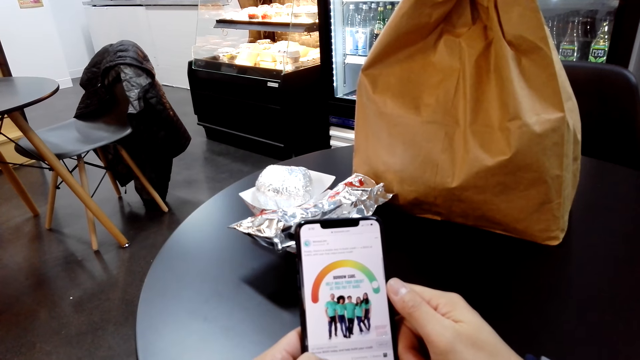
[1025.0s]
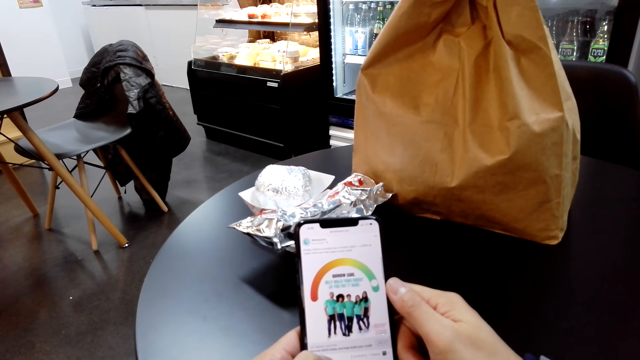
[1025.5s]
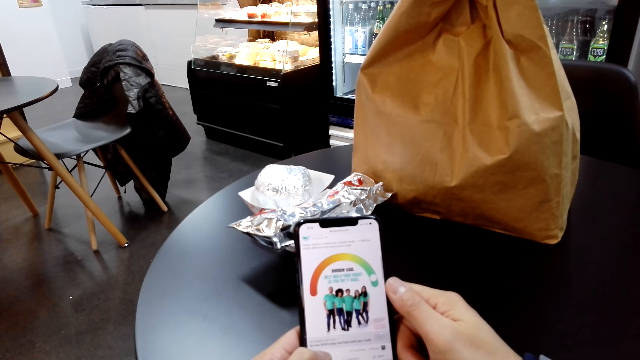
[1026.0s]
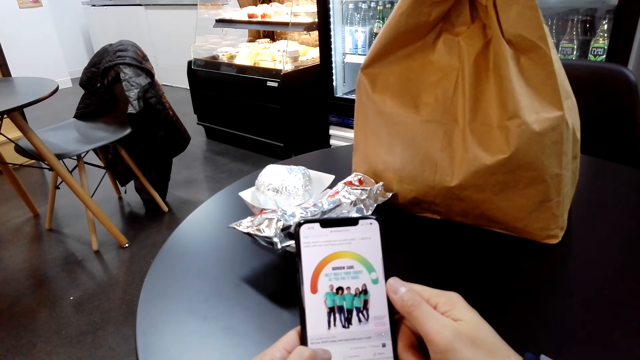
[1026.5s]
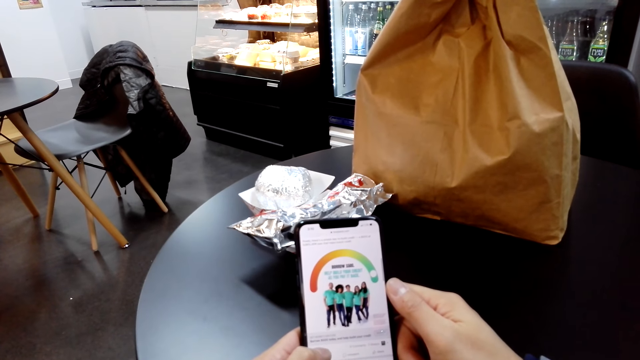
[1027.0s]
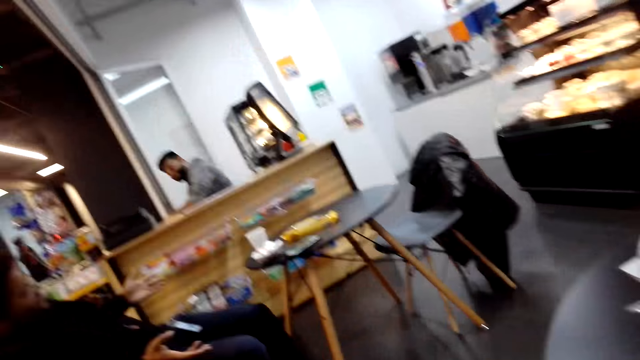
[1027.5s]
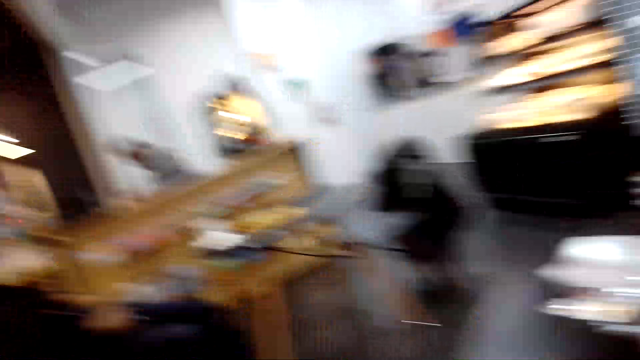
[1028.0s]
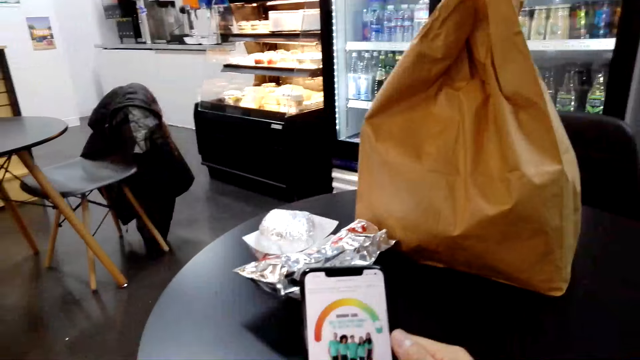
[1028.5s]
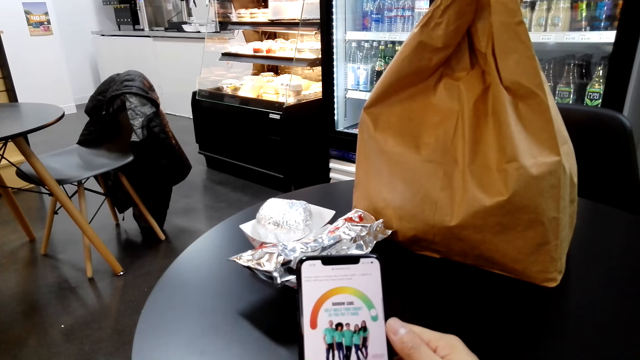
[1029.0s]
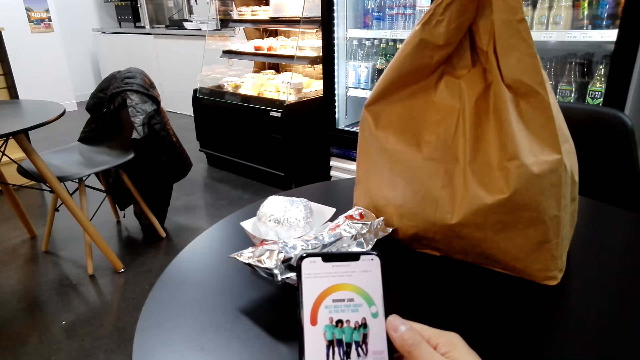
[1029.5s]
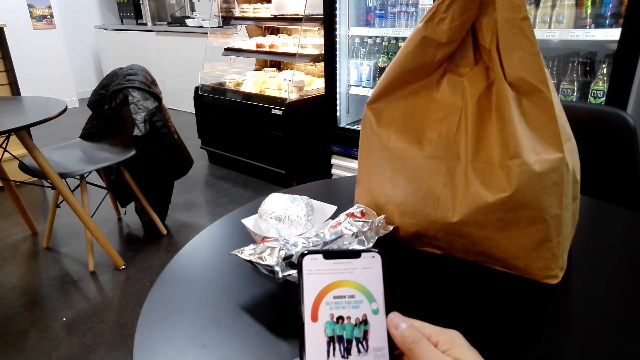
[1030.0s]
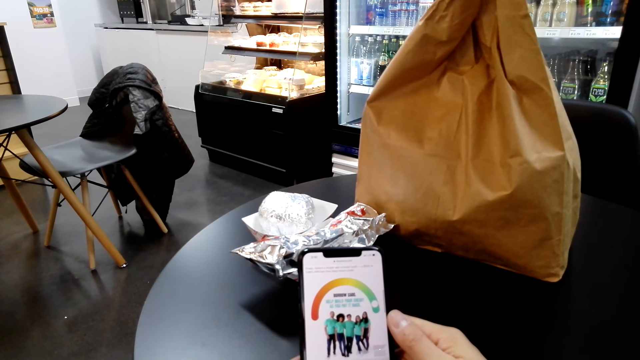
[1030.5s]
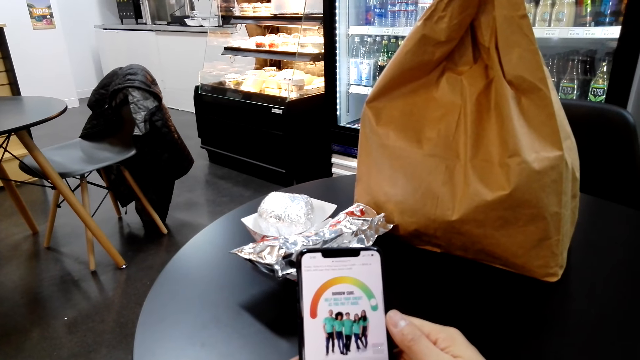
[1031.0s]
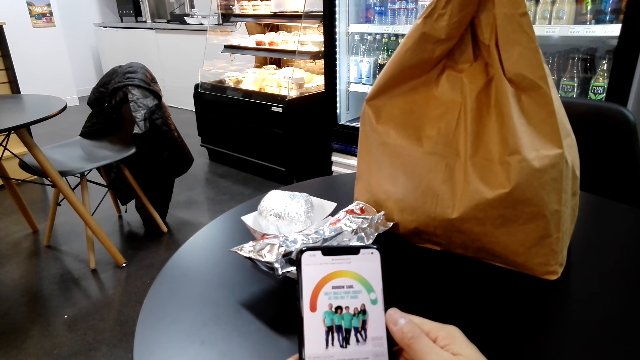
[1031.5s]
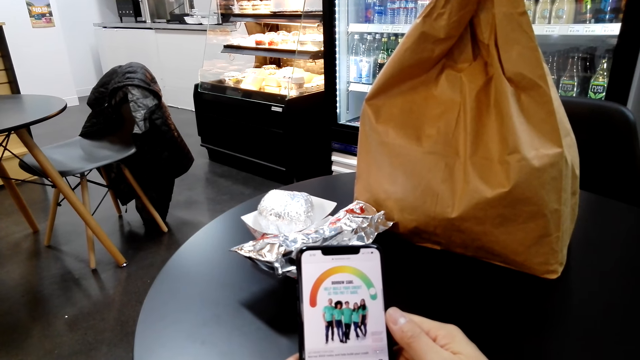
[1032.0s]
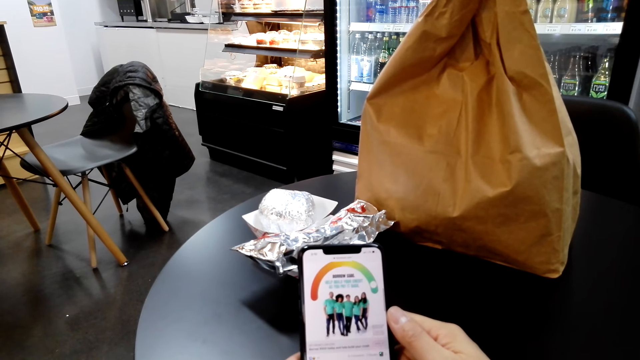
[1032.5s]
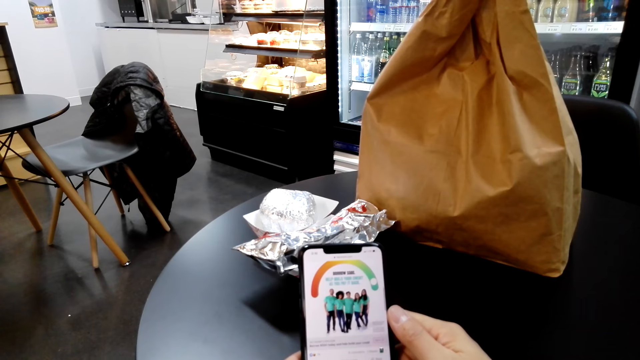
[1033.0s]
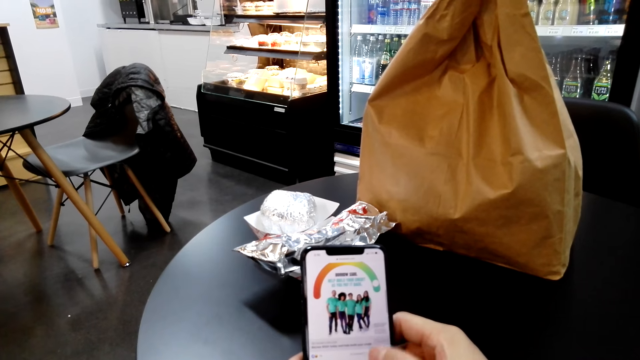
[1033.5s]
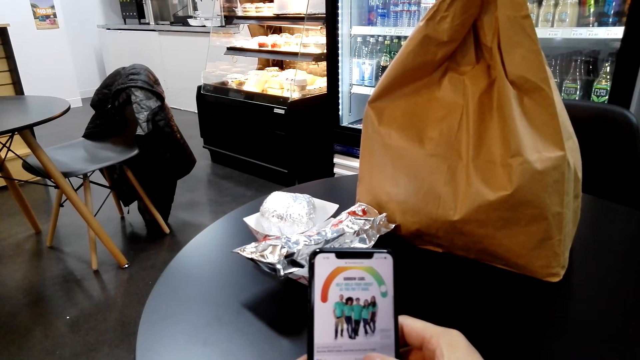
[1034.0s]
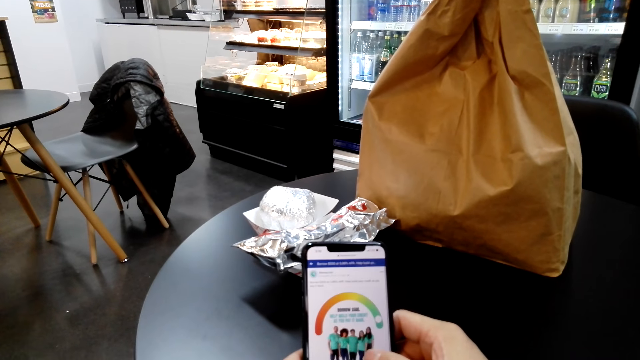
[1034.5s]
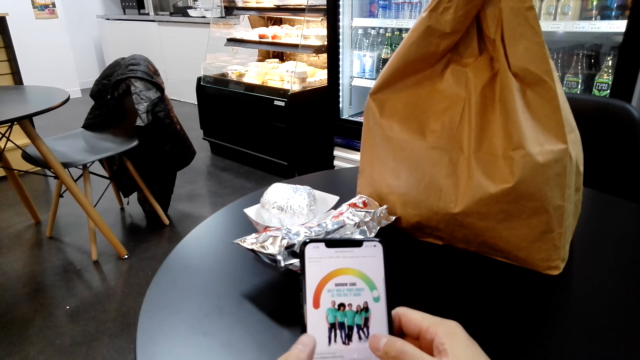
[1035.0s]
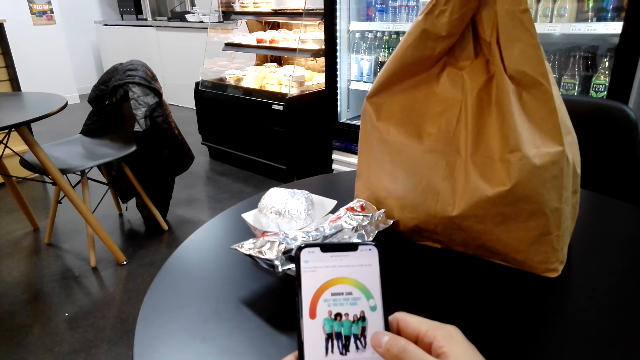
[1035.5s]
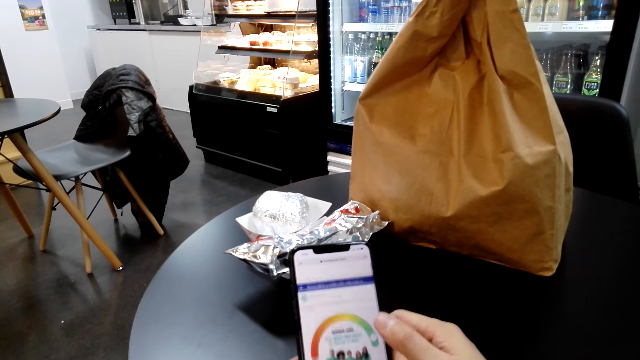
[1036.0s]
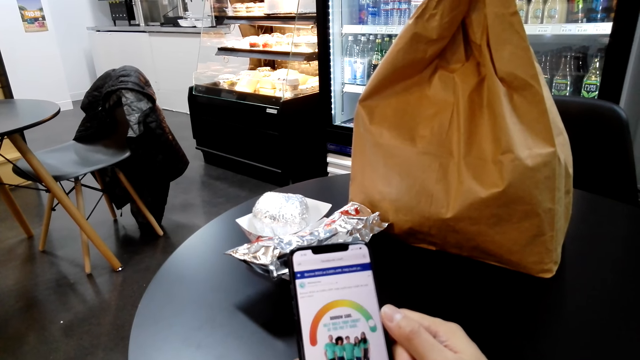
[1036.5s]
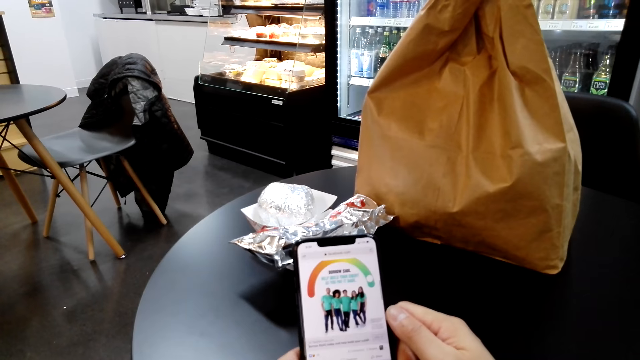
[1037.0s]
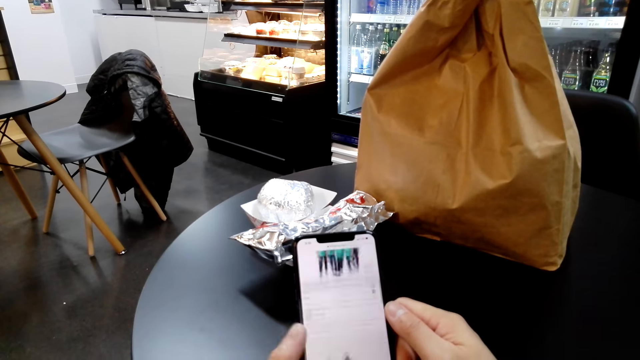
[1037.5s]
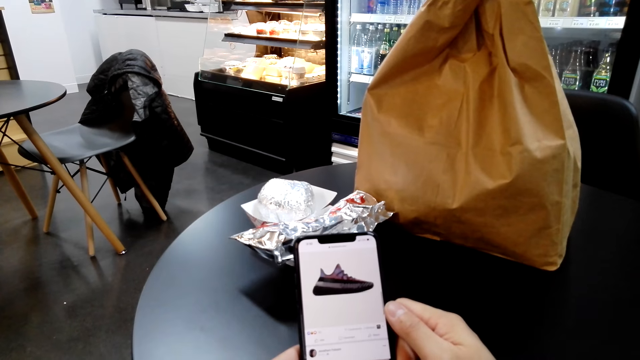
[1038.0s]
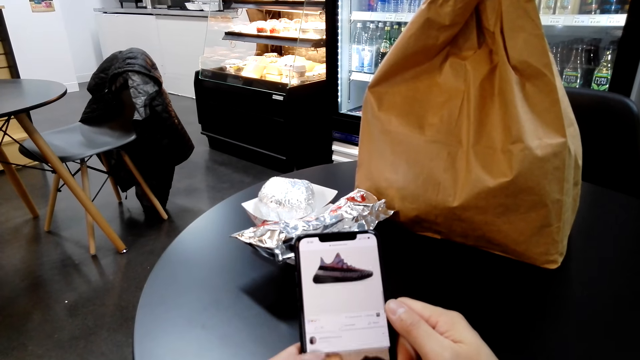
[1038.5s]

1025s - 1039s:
A man moves his hands. Another man talks.

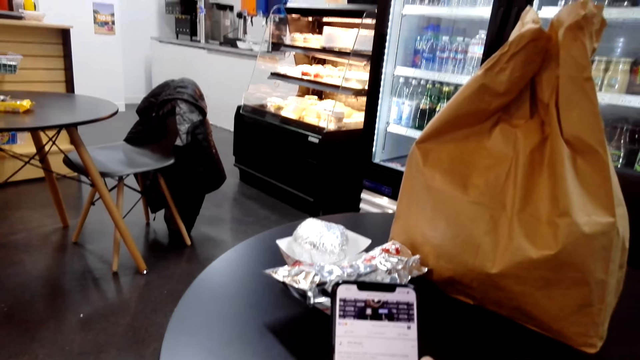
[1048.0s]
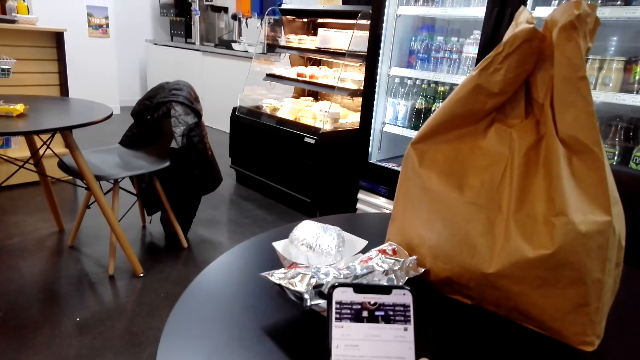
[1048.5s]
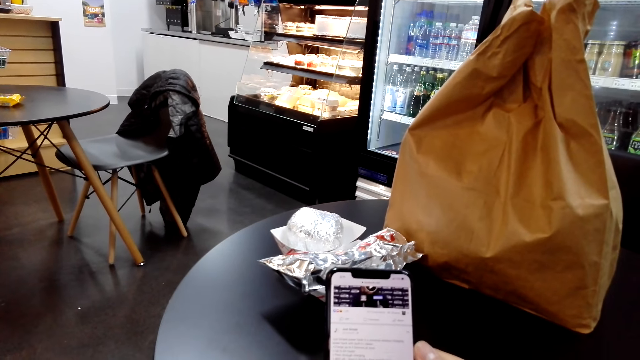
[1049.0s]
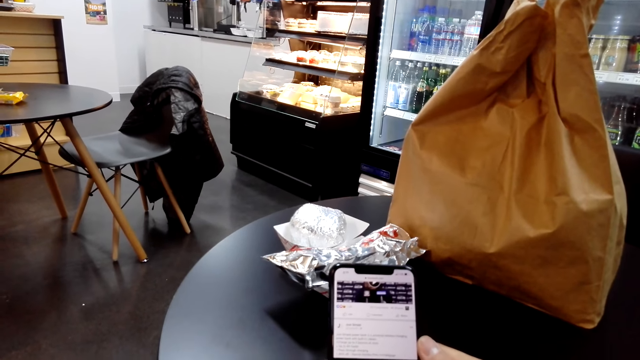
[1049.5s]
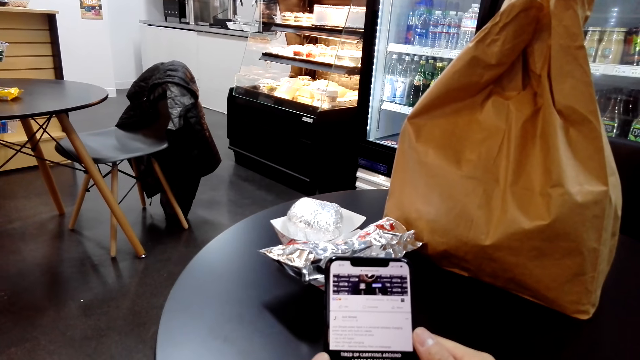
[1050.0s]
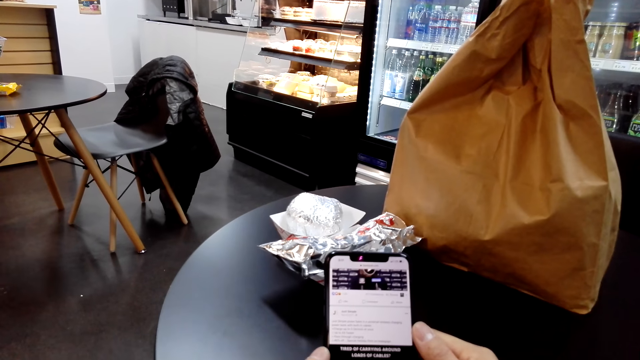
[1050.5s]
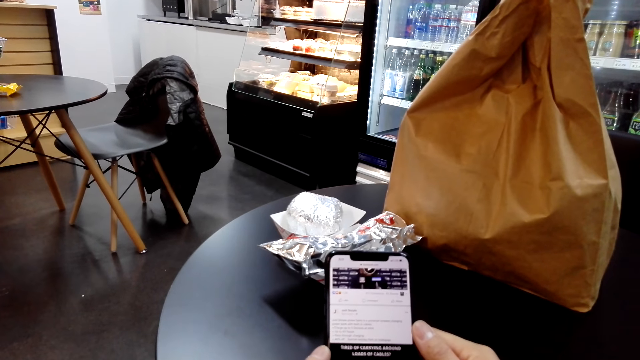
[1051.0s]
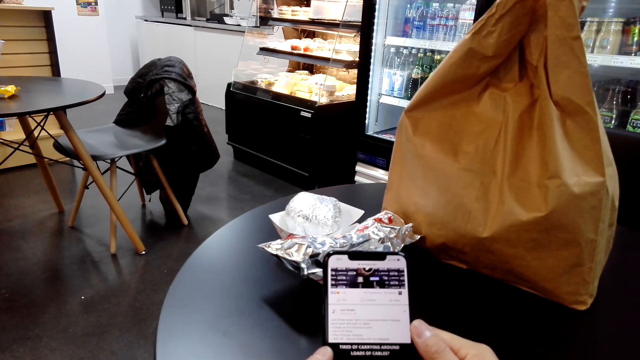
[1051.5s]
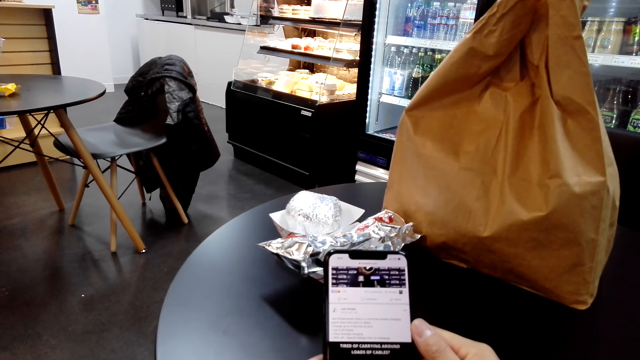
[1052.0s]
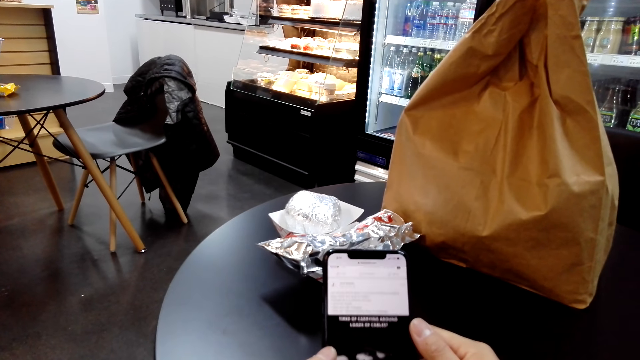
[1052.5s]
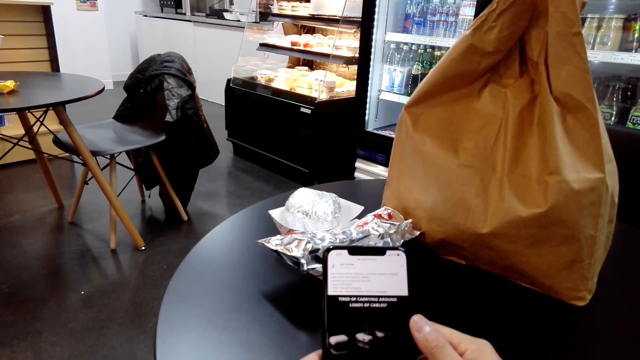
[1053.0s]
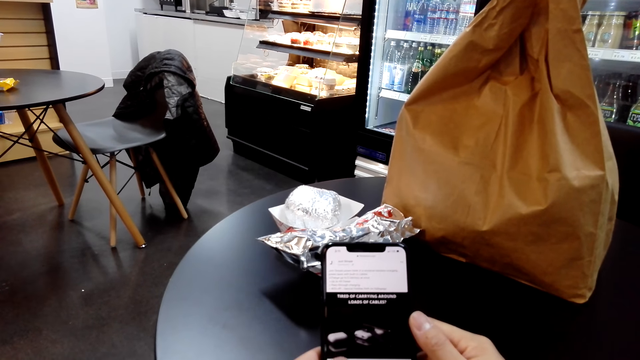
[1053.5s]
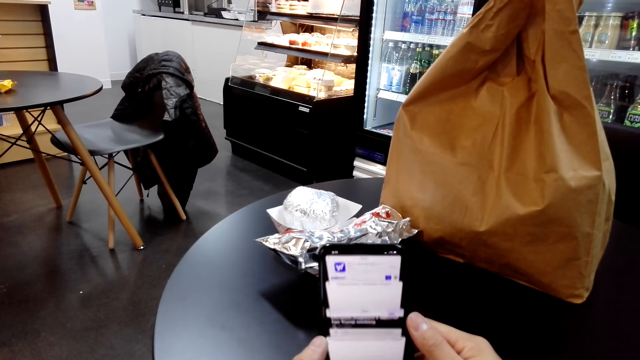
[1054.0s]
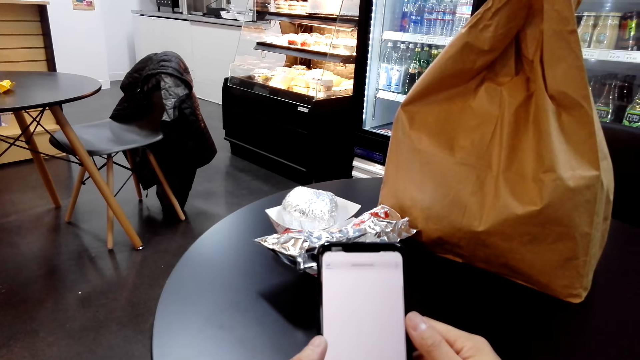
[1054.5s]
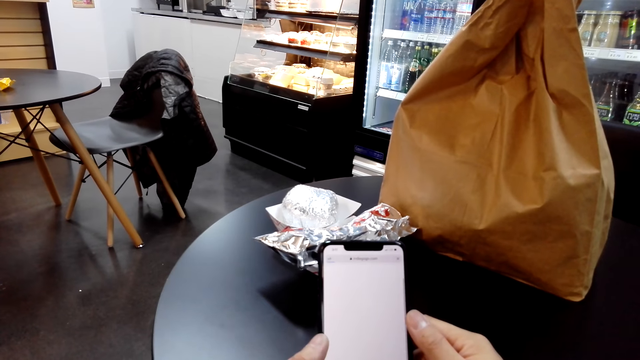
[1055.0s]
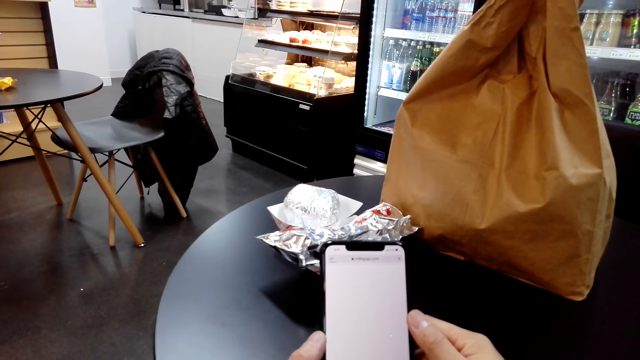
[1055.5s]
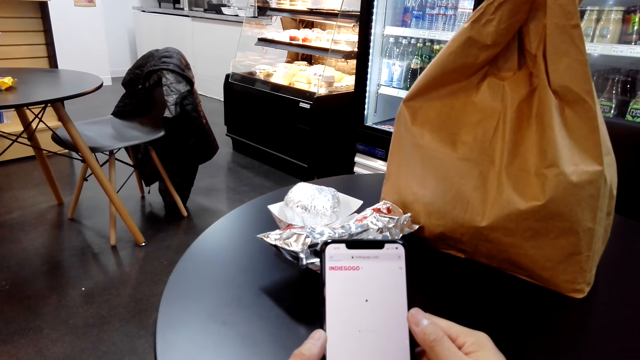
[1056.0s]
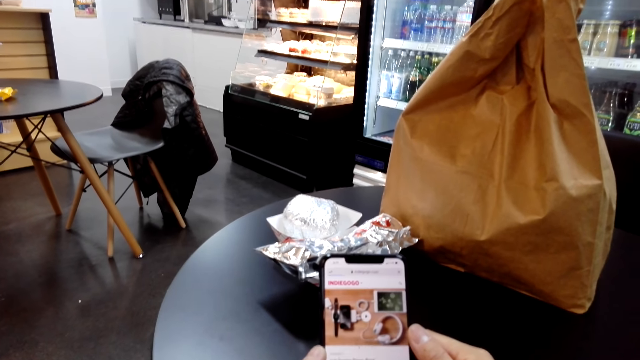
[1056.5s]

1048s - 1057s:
A man talks.
